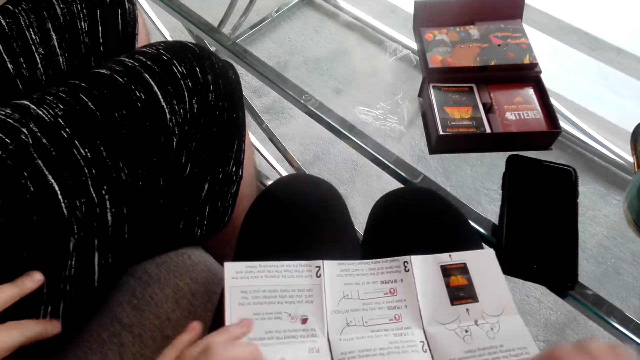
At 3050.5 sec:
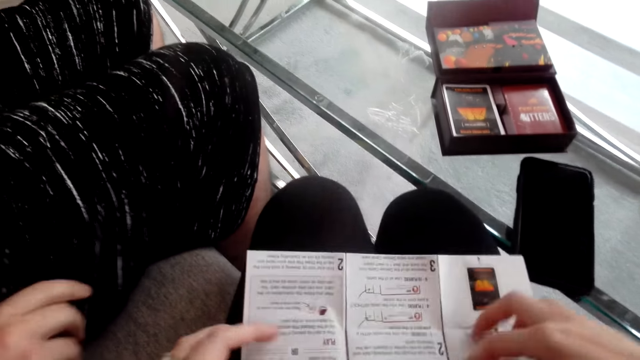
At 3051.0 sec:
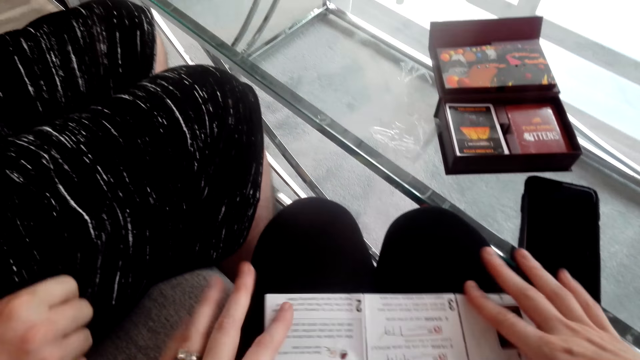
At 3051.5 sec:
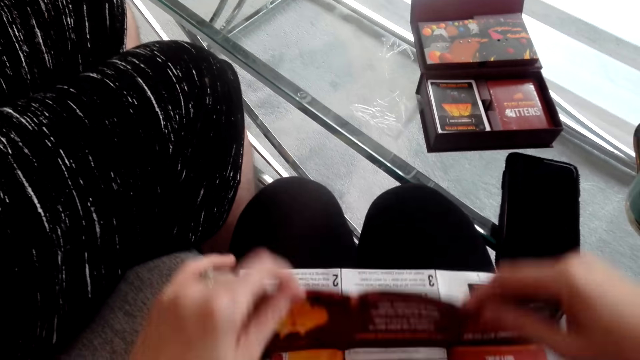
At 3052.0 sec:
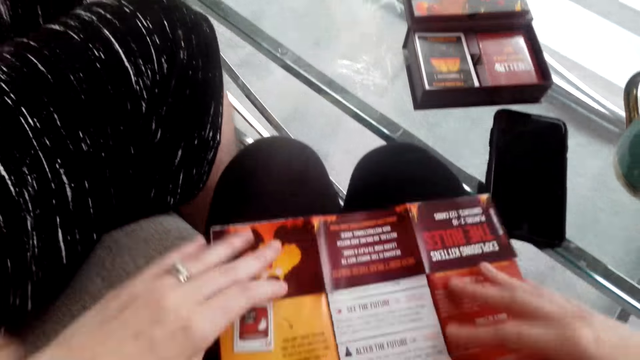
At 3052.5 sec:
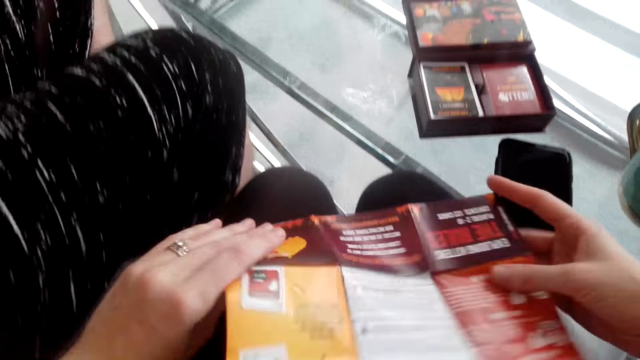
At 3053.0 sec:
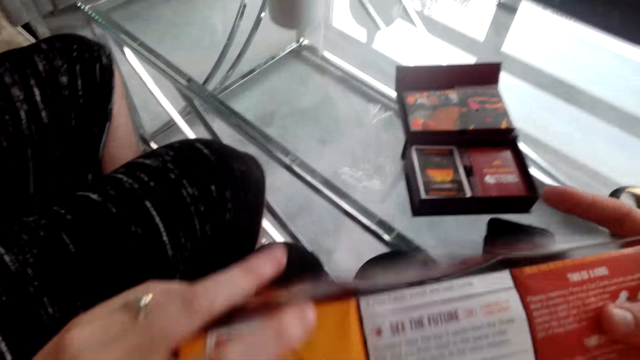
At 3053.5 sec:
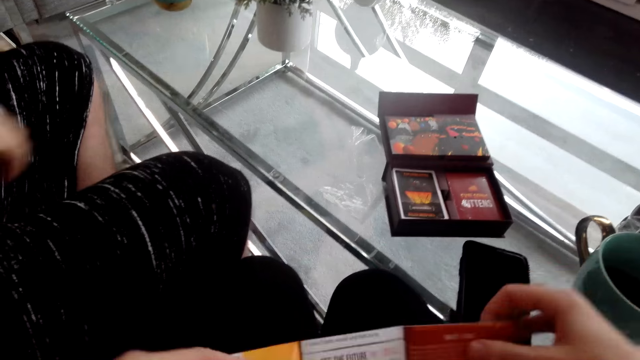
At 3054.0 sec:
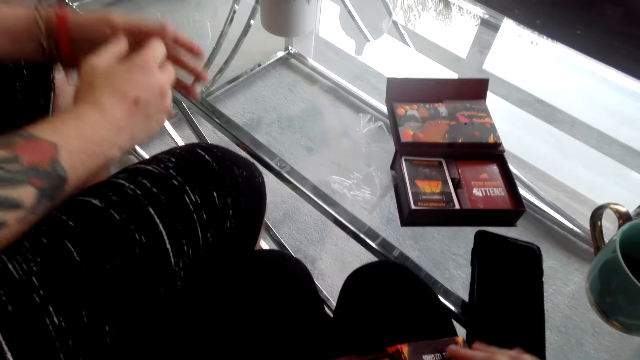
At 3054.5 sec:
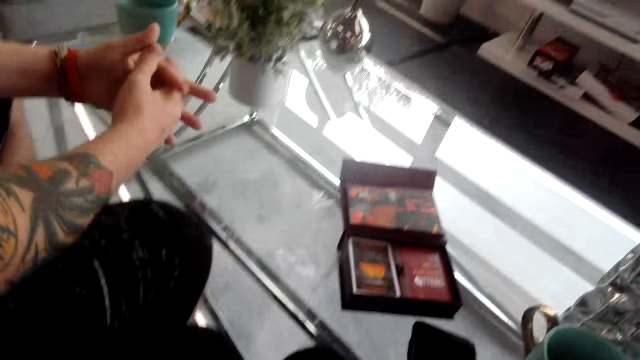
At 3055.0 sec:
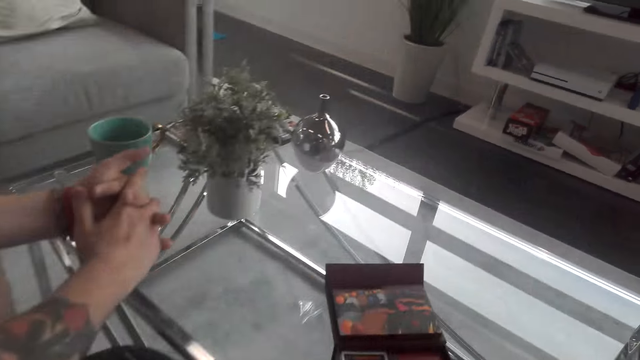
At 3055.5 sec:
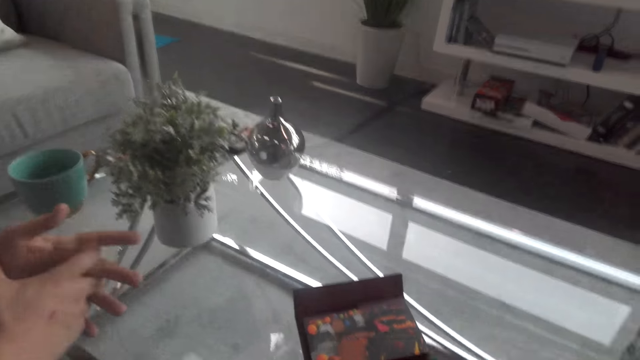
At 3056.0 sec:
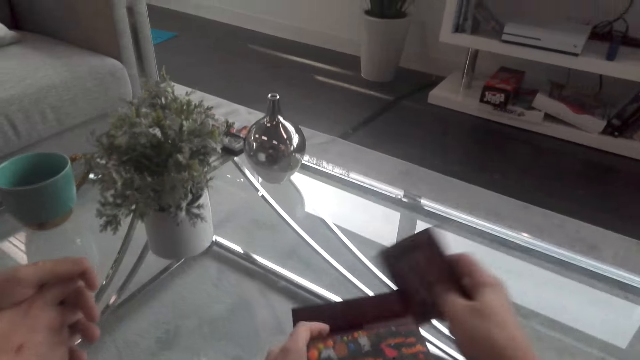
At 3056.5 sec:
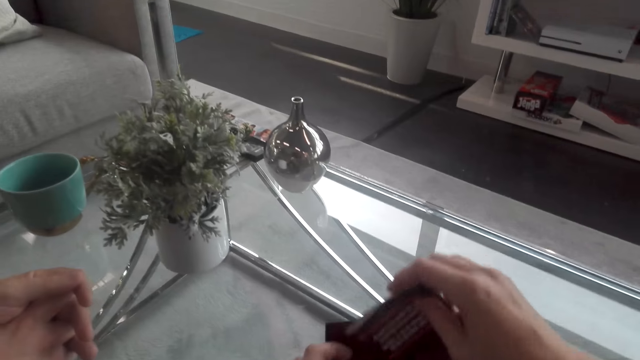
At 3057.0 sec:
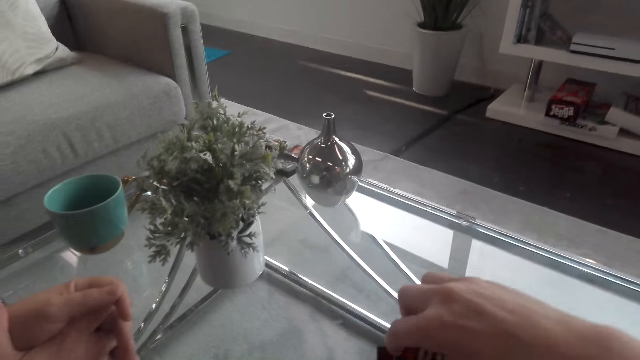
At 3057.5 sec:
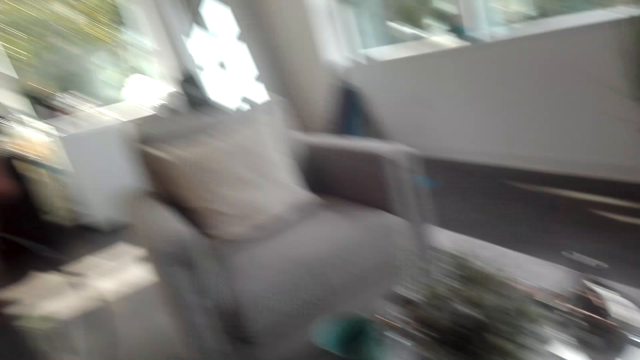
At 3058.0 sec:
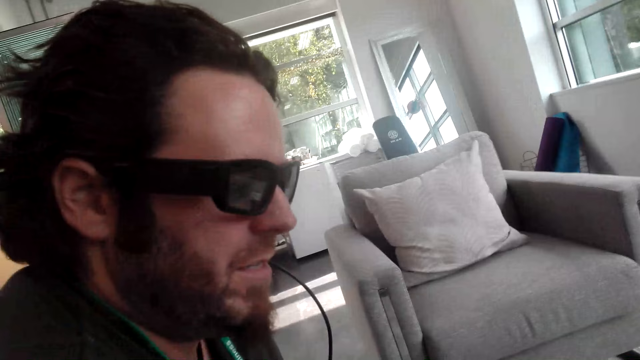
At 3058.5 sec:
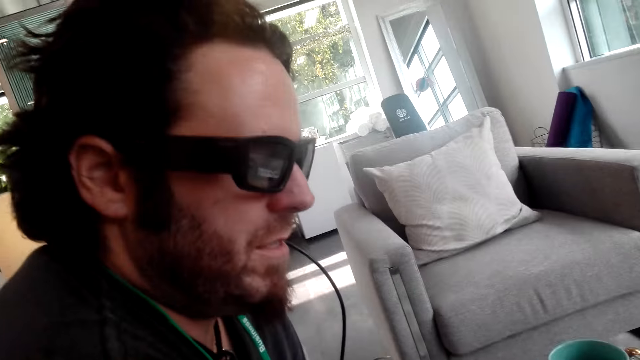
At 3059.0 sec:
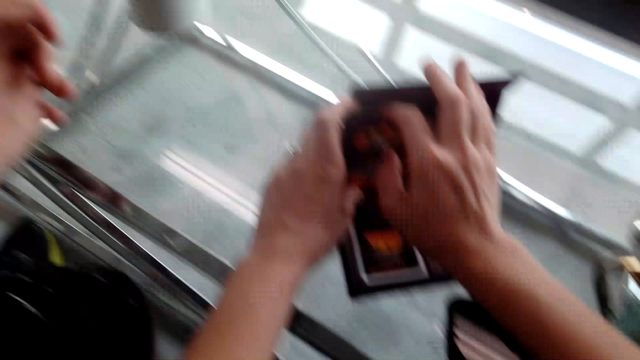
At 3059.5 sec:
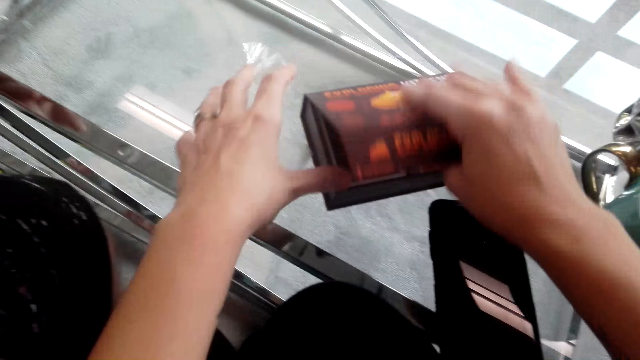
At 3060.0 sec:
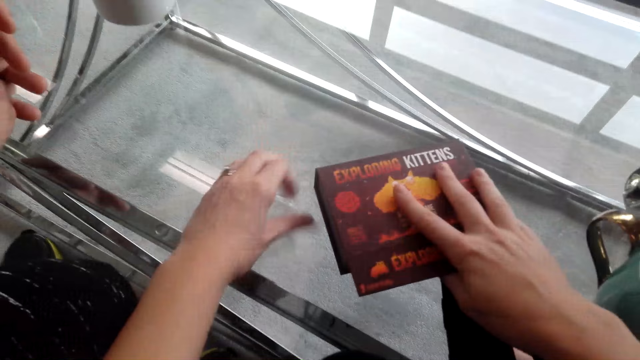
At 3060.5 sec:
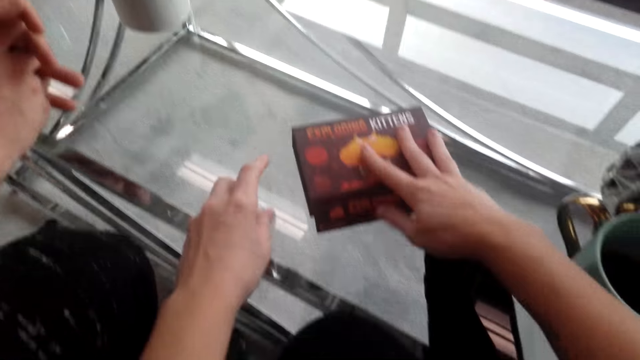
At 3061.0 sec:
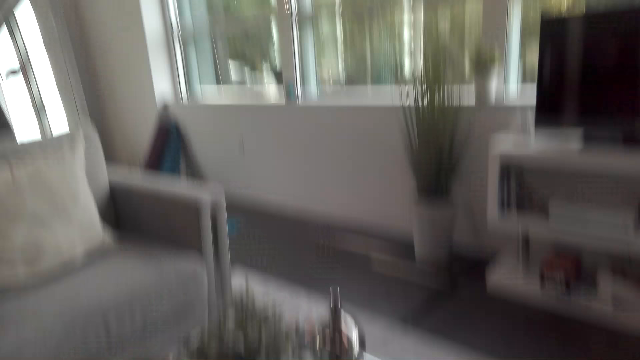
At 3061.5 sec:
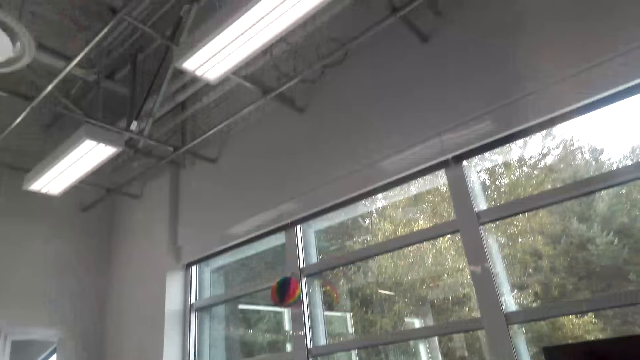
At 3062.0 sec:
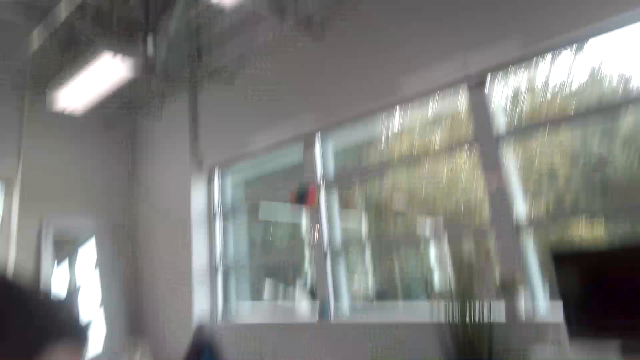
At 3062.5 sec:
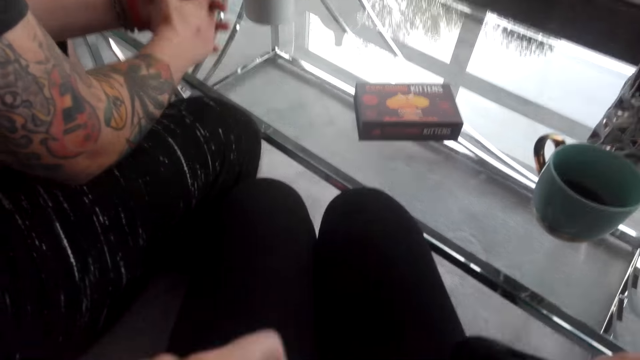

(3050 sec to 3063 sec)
The camera wearer talks to a man. They fold the magazine. The man converses with the camera wearer. The camera wearer converses with the man. They put the magazine in a box. They look around. They close the box on the table. They move the box in the table. The man converses with the camera wearer. The camera wearer looks around.

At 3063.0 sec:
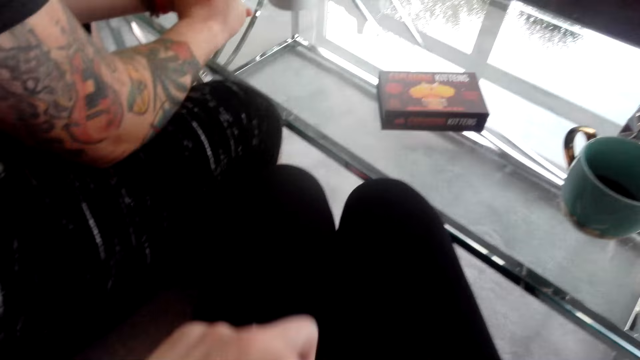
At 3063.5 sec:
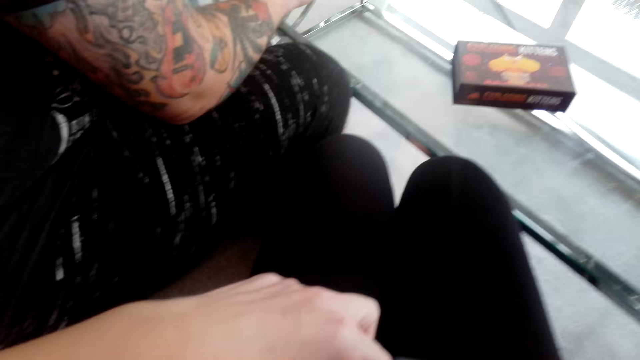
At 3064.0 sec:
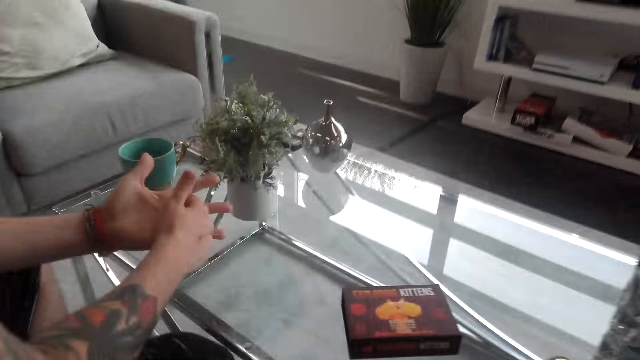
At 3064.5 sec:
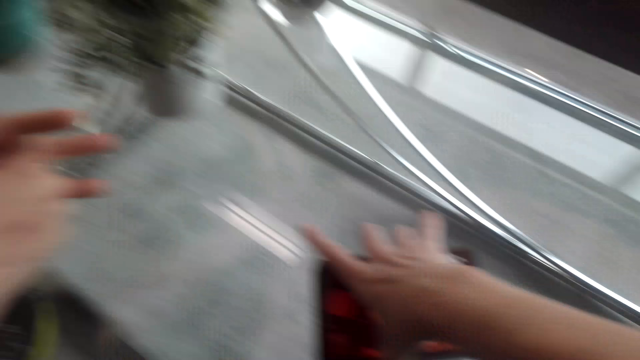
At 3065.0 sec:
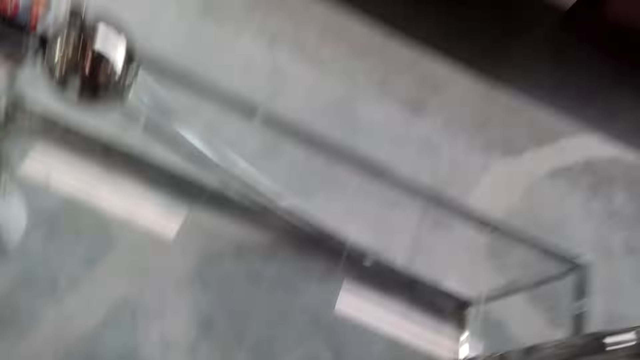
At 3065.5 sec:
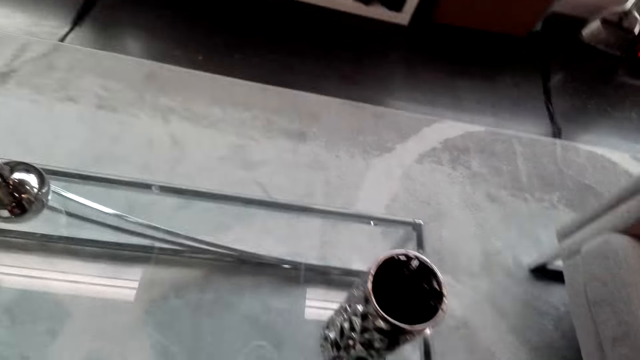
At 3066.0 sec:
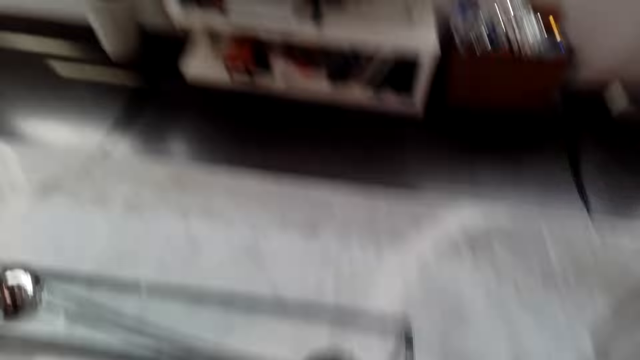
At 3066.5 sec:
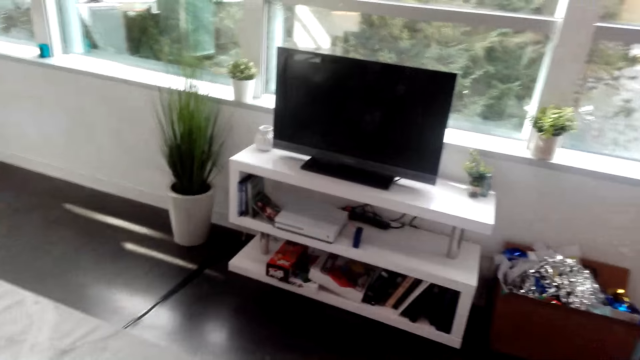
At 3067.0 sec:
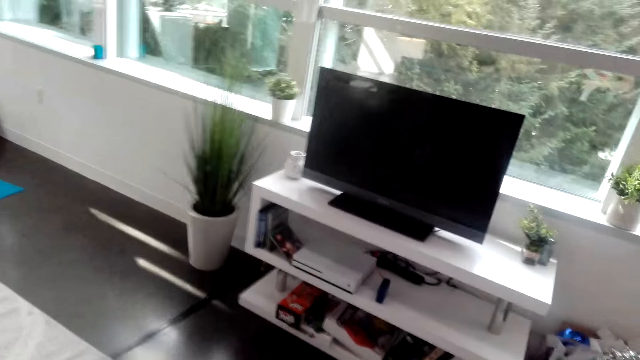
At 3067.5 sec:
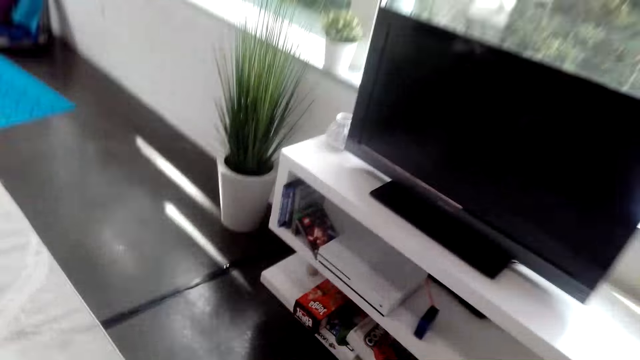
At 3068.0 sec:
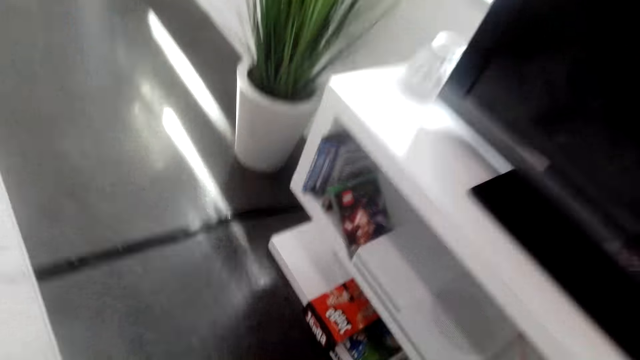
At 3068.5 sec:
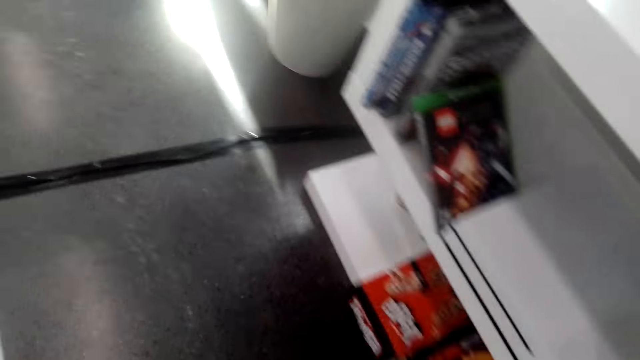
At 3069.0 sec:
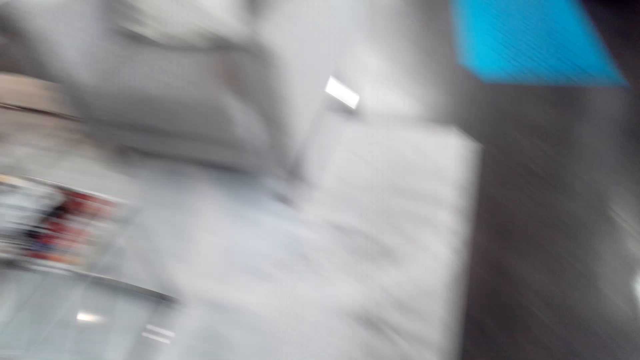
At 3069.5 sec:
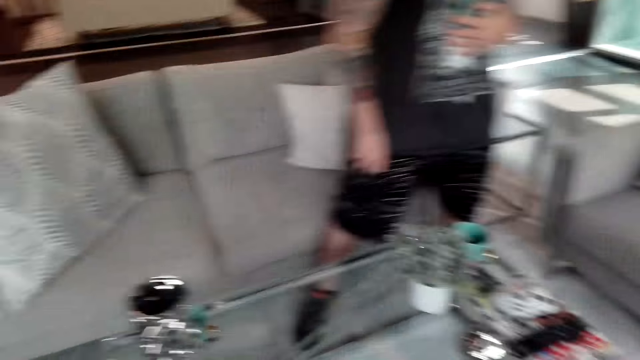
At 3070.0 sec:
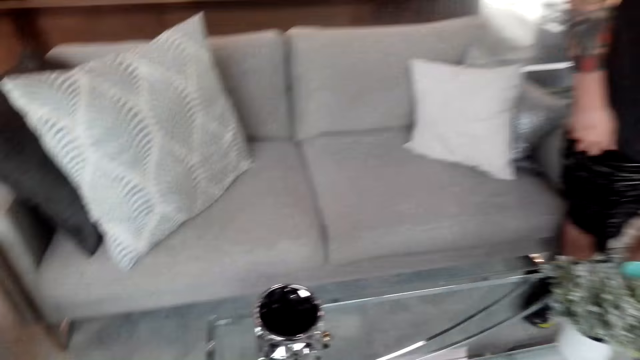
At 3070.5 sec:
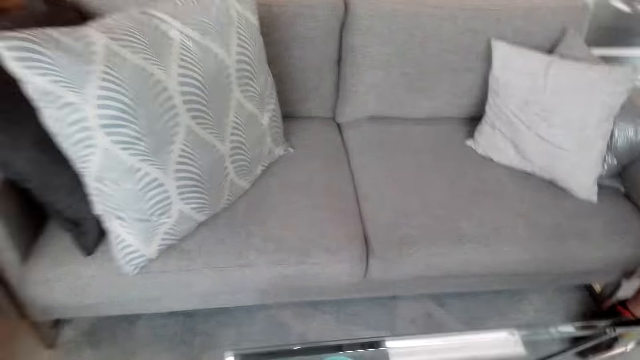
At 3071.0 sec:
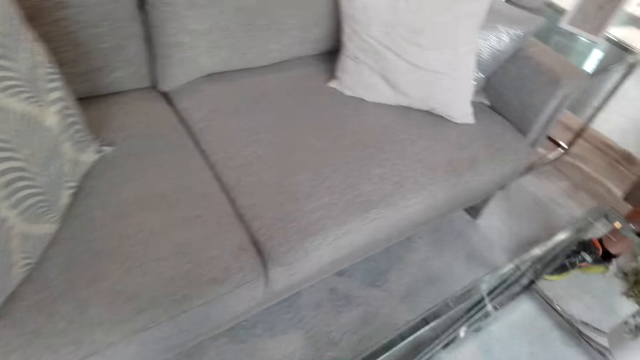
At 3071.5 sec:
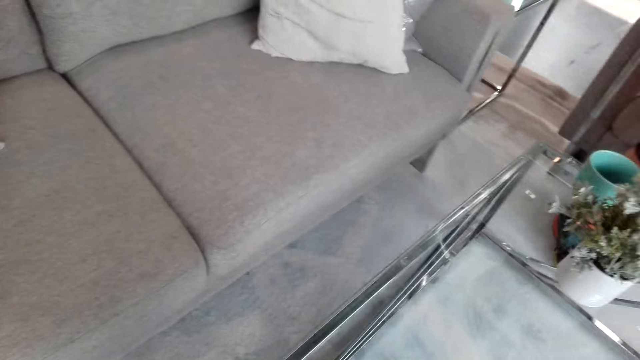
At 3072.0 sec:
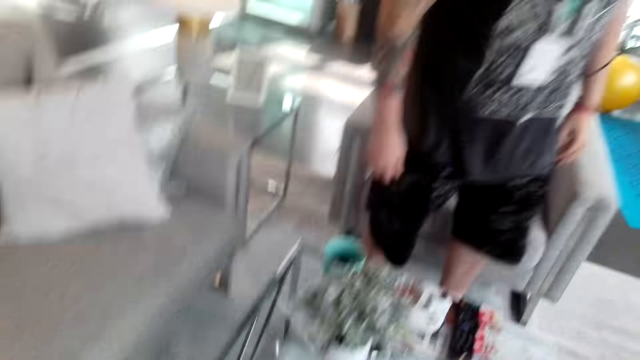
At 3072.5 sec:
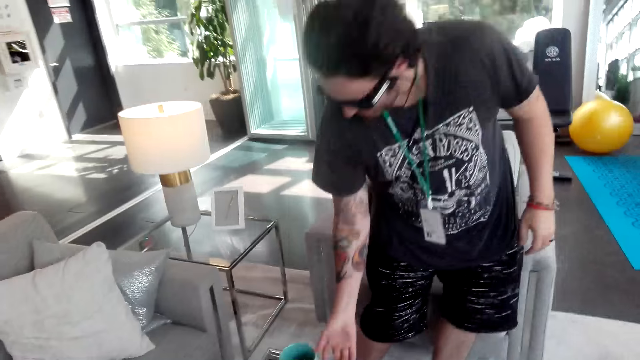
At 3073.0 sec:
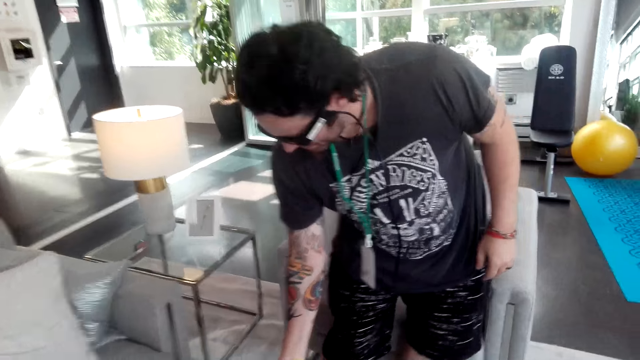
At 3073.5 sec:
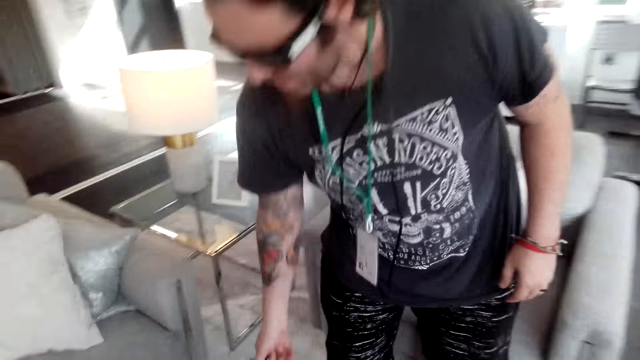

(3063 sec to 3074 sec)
The camera wearer straightens a cloth. They move a box on the table, pick up the box from the table, walk around the room, put the box on the table and walk in the room. They talk to a man. The man picks up a cup of coffee on the table.
